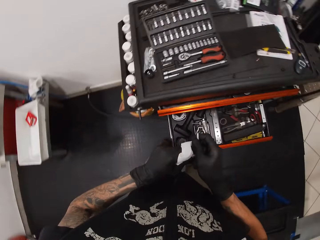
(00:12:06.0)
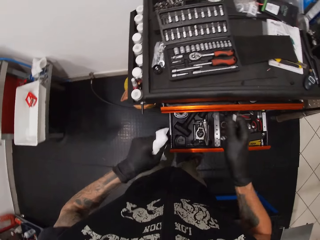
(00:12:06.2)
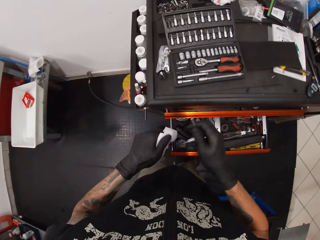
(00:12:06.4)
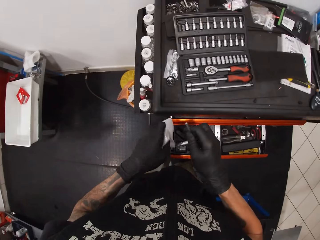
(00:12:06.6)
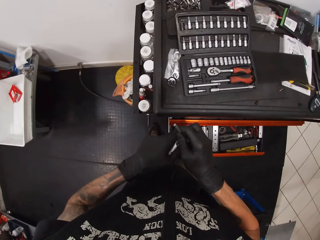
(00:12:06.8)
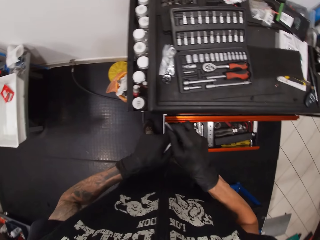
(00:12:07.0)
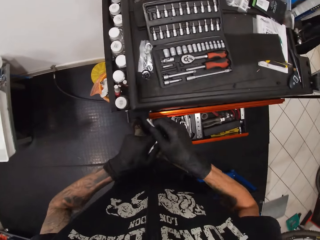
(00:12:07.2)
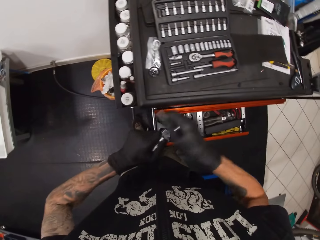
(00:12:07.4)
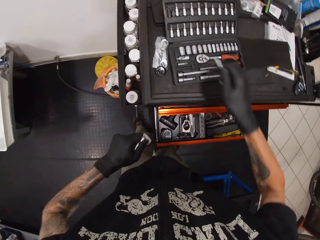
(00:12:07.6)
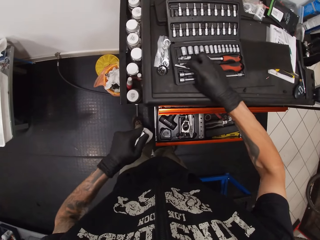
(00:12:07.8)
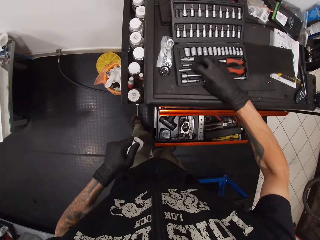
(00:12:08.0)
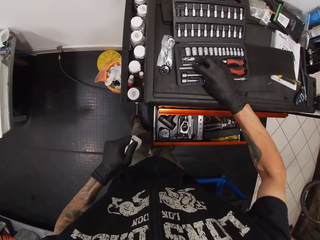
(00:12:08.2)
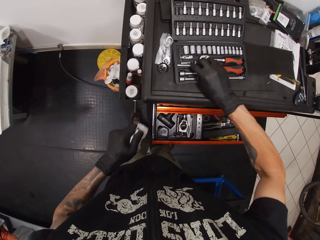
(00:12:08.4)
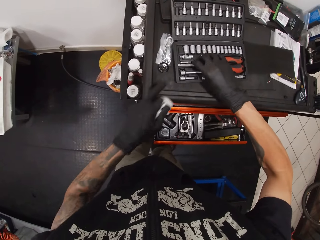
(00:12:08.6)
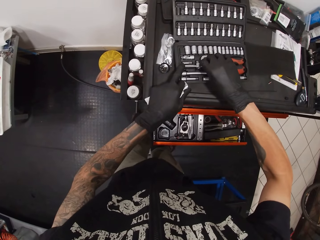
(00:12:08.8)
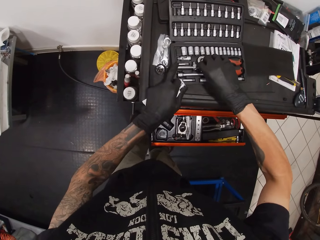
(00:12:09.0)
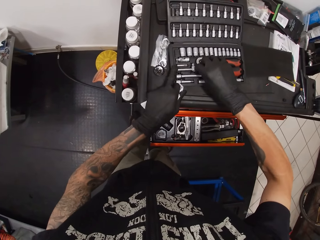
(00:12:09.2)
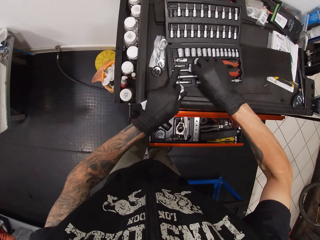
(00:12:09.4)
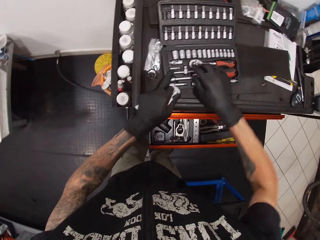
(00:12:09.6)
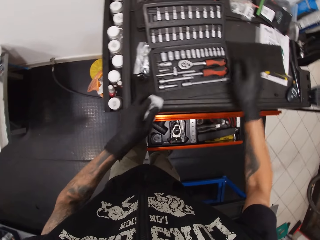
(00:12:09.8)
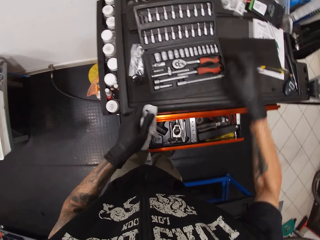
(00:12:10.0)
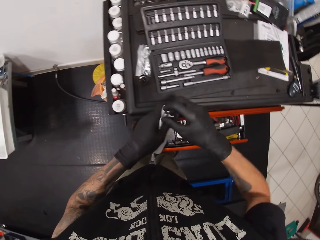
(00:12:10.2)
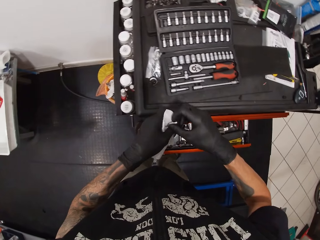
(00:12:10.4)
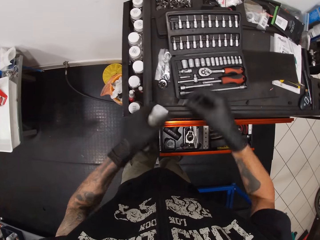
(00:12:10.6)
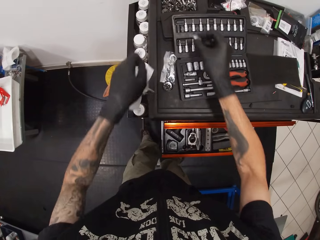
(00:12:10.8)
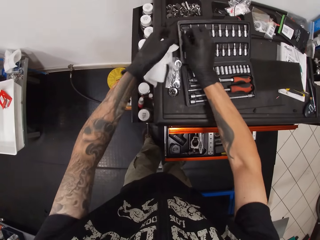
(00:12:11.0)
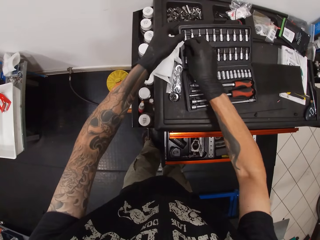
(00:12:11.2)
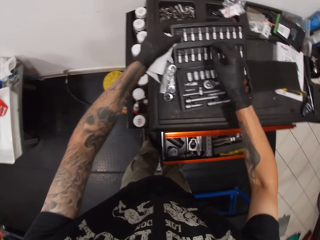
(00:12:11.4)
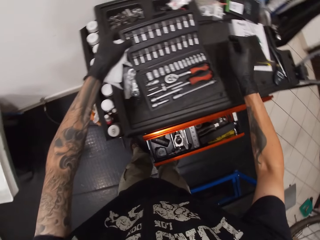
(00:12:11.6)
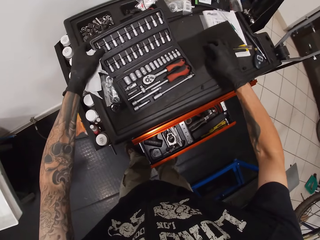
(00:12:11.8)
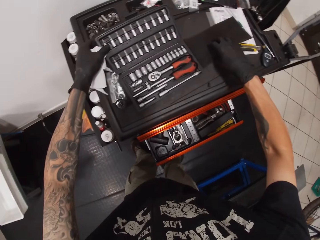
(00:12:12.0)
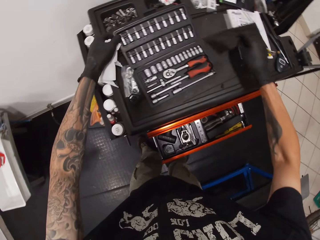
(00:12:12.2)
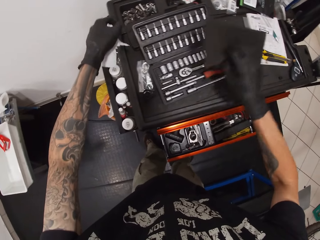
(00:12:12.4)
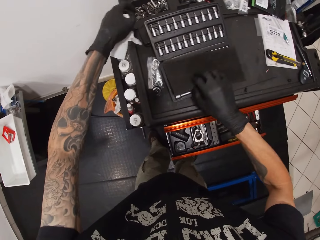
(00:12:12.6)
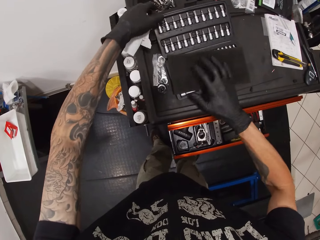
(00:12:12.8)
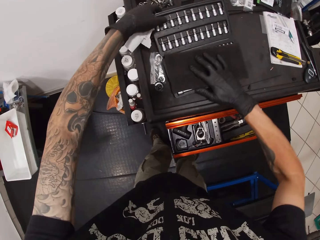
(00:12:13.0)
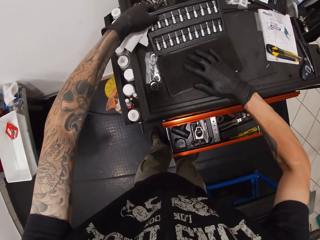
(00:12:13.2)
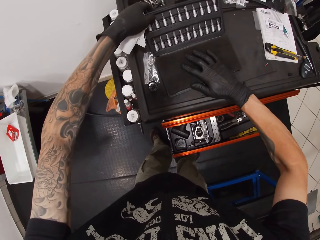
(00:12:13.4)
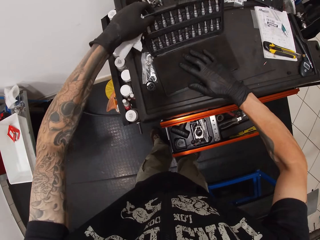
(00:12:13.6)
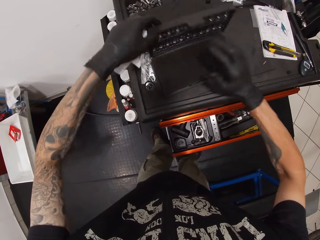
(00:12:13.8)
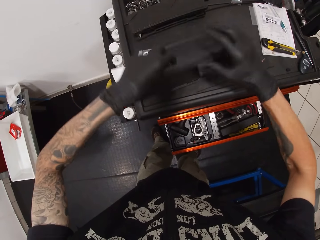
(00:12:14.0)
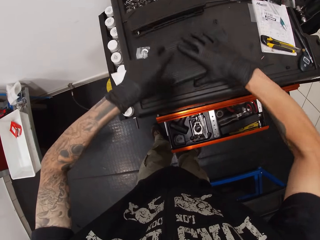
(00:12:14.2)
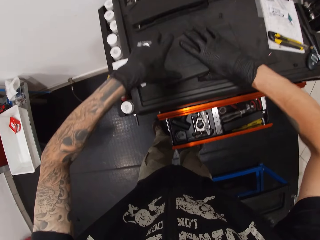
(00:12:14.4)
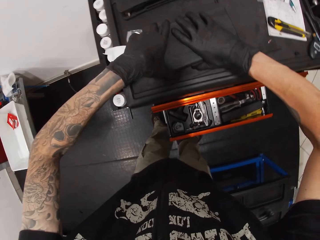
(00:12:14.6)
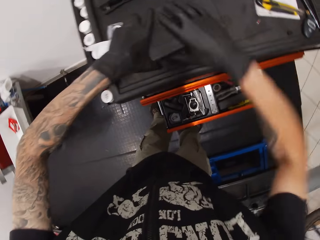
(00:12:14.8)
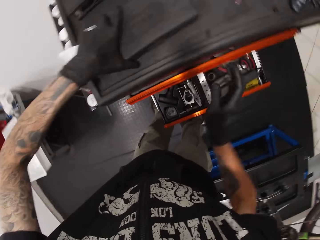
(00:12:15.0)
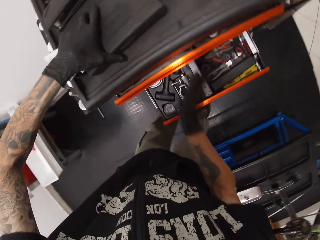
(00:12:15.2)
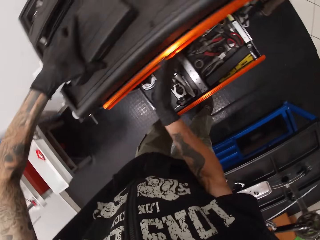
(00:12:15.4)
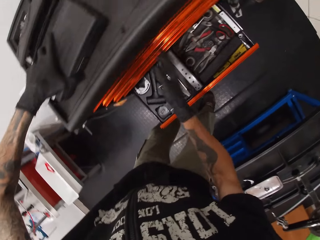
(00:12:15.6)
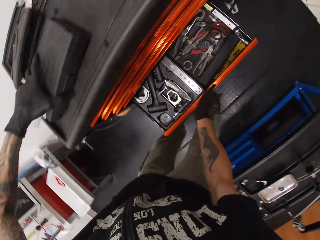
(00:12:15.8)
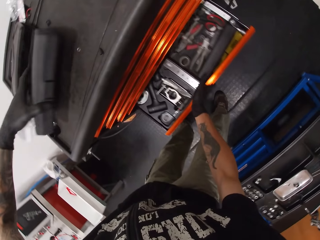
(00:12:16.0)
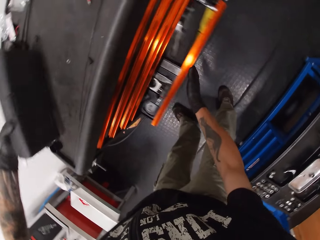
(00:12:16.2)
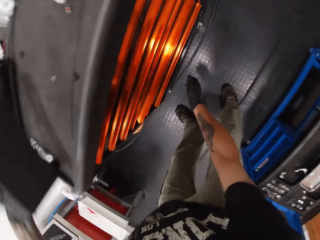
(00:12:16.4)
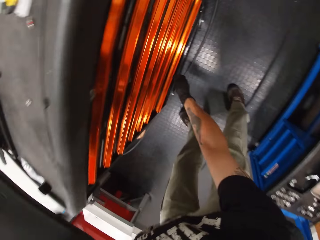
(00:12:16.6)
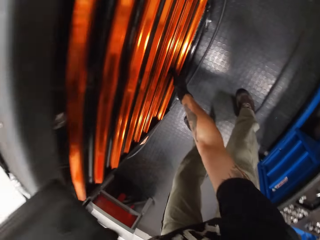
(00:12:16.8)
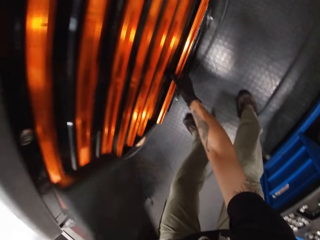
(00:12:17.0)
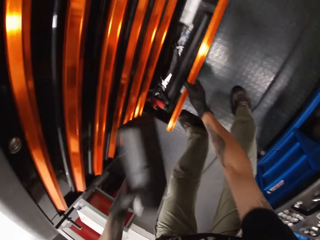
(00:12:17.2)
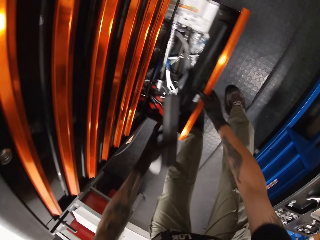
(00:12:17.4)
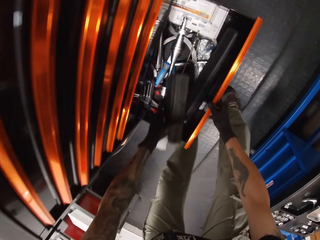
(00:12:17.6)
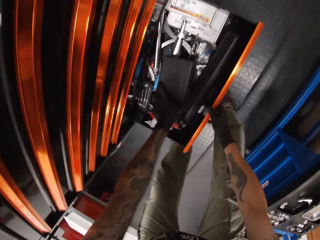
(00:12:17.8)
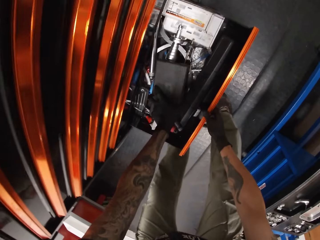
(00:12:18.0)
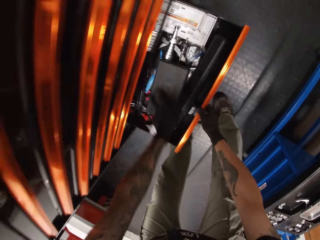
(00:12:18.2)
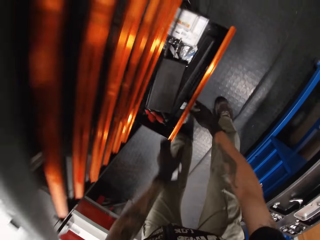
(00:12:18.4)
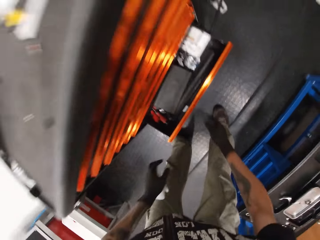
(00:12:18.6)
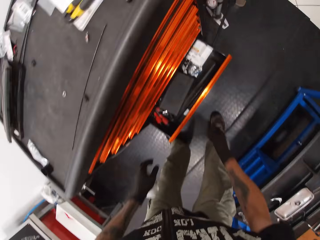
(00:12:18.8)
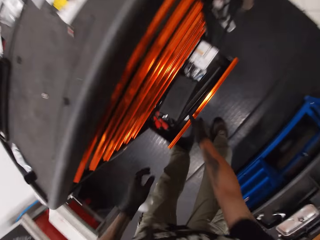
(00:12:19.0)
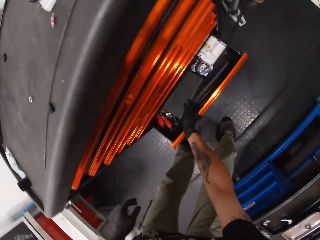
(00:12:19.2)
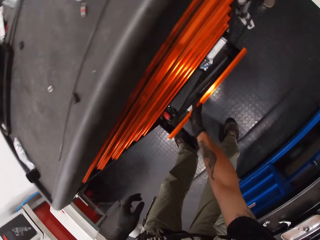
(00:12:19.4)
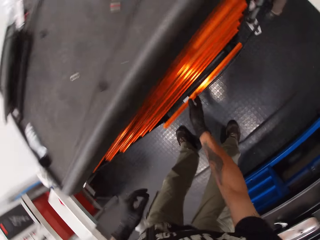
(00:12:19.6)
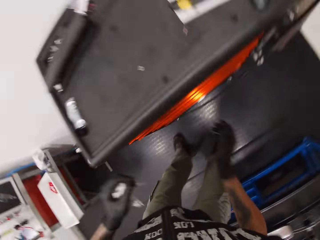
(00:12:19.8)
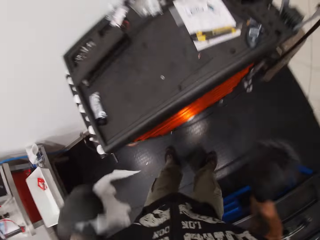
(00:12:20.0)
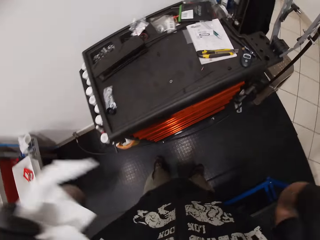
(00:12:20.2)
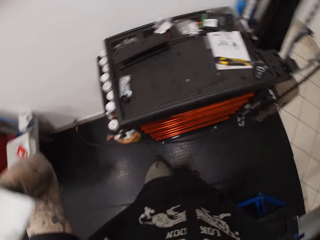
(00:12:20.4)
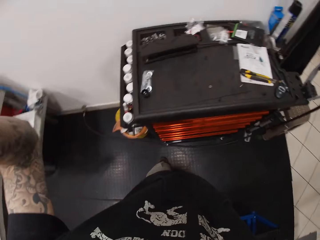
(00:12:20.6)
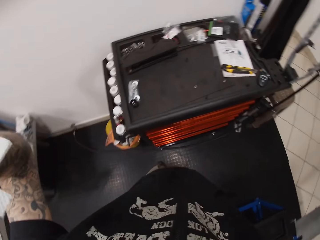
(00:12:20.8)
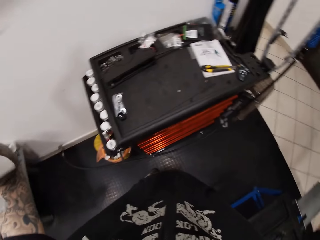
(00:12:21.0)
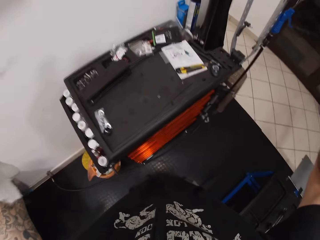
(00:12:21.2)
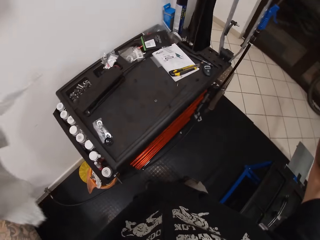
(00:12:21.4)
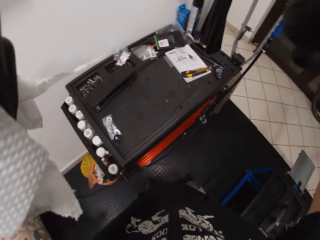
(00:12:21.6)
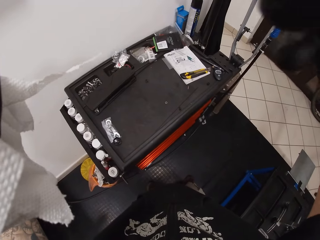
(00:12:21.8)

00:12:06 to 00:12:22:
The camera wearer cleans the socket wrench or hex key with the tissue paper in his right hand. He puts the socket wrench in his right hand in a tool box on the tool cabinet with both hands. He presses the hex key with his hands. He takes a socket from his left hand with his right hand. He drops the socket in his right hand in the tool box. He picks a cover cloth on the tool cabinet with his right hand. He places the cover cloth in his right hand on the tool box. He closes the tool box with both hands. He puts a hand on the drawers. He closes the tool cabinet drawer with his right hand. He closes the tool cabinet drawer with his right hand again. He lifts the tool box on the tool cabinet with his left hand. He opens a tool cabinet drawer with his right hand. He drops the tool box in his left hand in the drawer. He closes the tool cabinet drawer with his right hand. He adjusts his camera with both hands.
